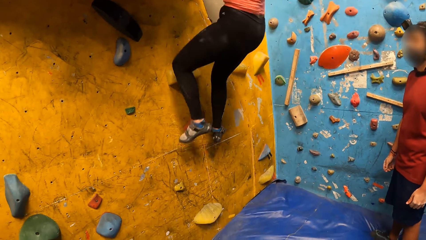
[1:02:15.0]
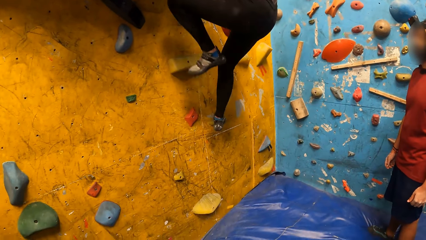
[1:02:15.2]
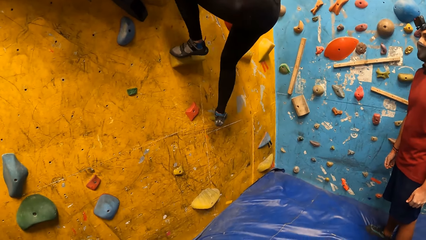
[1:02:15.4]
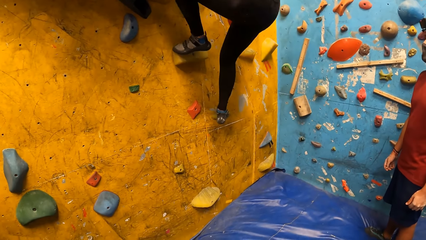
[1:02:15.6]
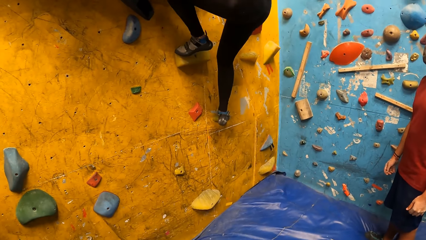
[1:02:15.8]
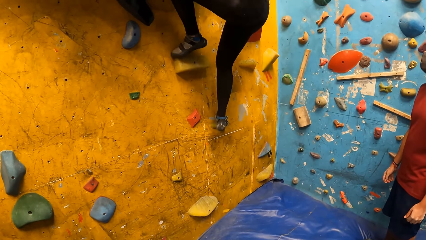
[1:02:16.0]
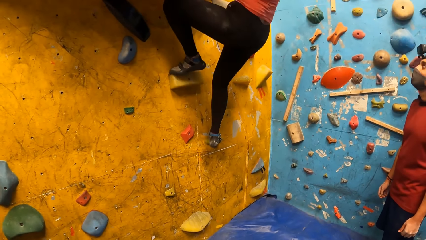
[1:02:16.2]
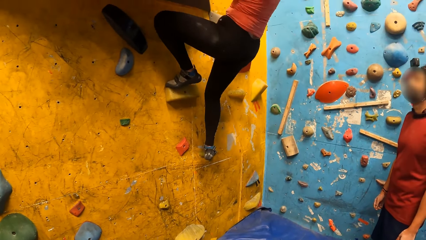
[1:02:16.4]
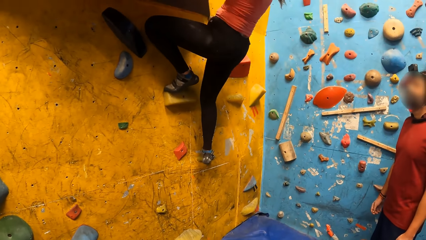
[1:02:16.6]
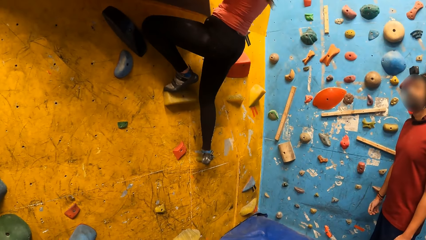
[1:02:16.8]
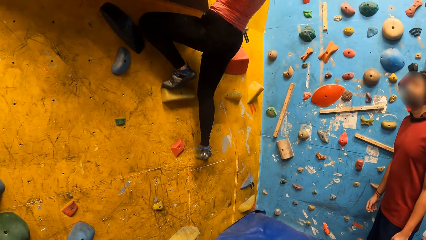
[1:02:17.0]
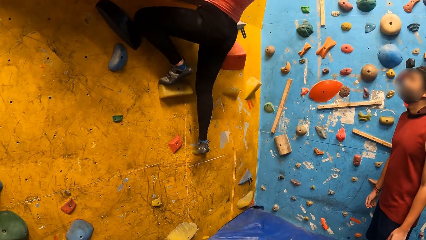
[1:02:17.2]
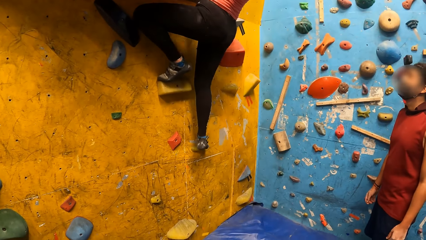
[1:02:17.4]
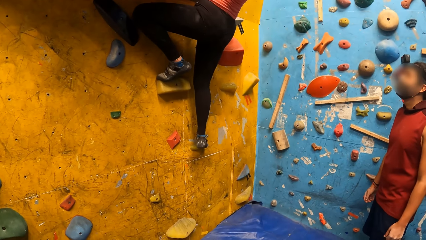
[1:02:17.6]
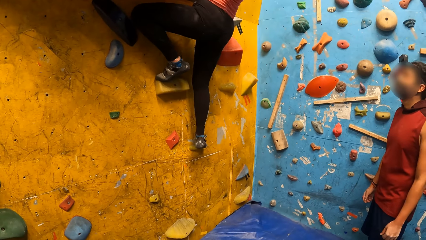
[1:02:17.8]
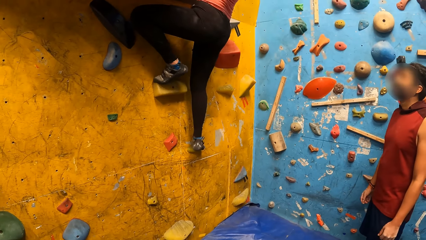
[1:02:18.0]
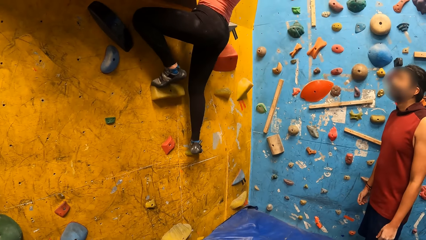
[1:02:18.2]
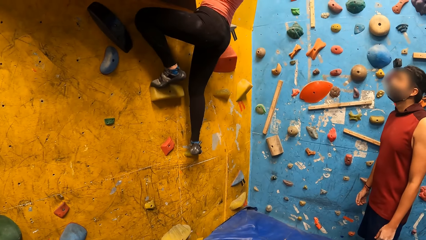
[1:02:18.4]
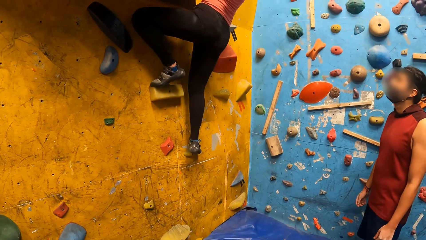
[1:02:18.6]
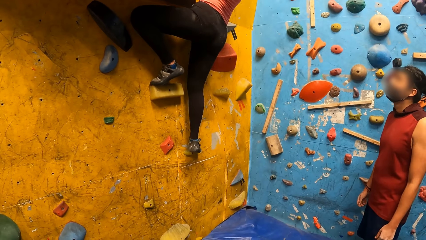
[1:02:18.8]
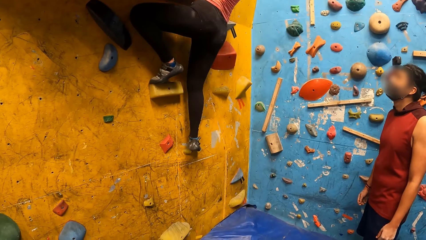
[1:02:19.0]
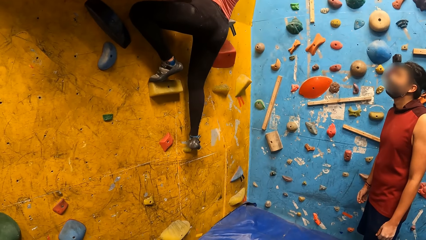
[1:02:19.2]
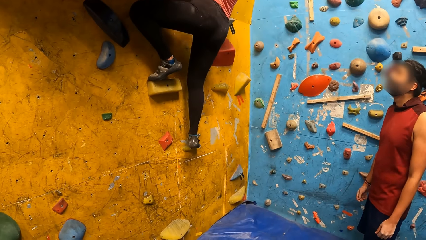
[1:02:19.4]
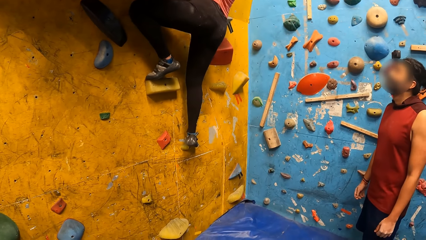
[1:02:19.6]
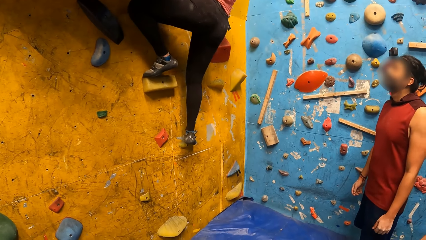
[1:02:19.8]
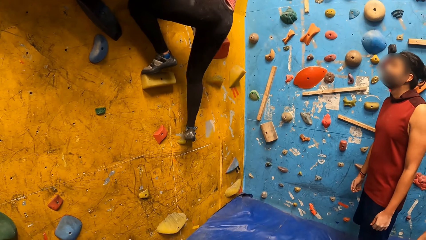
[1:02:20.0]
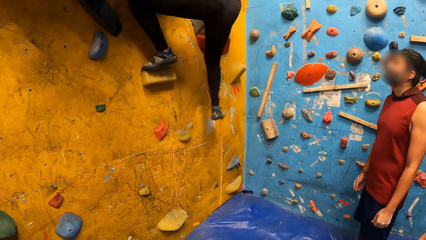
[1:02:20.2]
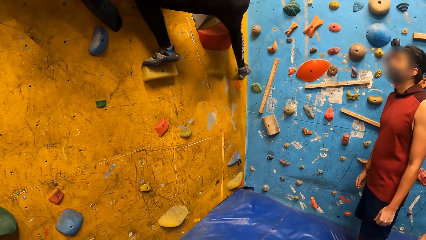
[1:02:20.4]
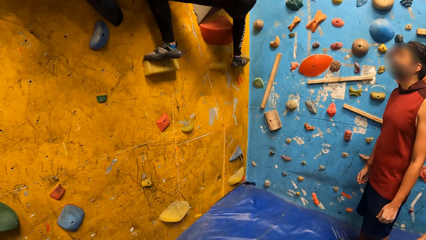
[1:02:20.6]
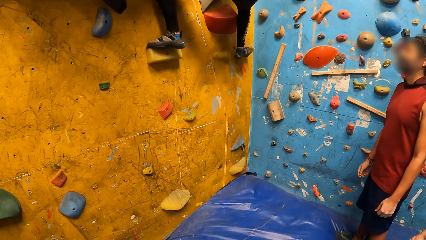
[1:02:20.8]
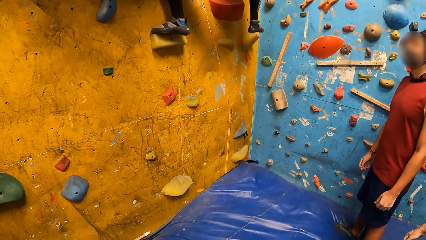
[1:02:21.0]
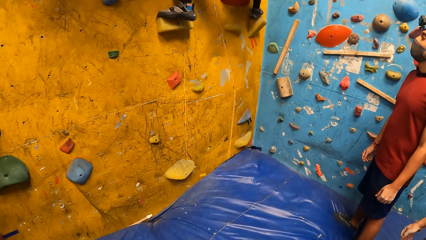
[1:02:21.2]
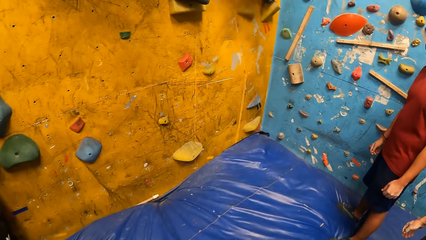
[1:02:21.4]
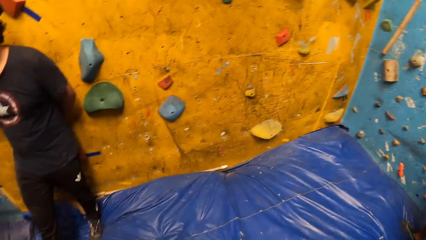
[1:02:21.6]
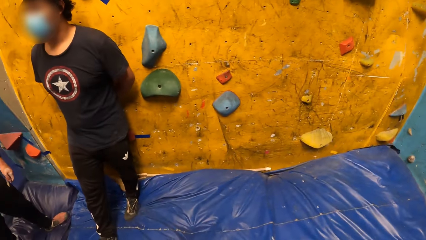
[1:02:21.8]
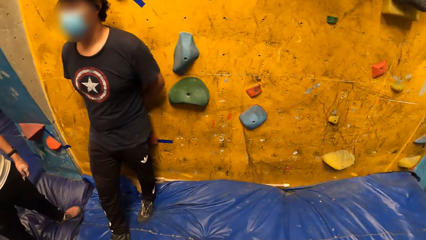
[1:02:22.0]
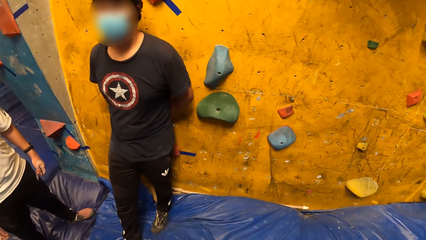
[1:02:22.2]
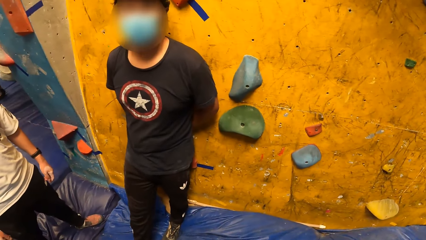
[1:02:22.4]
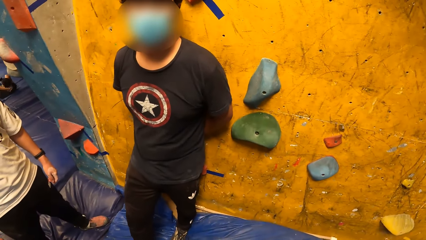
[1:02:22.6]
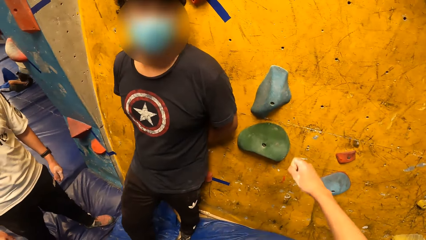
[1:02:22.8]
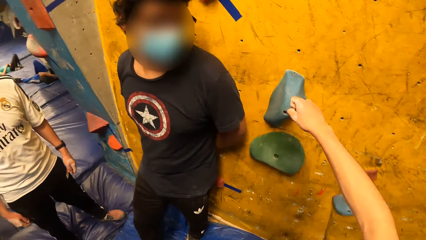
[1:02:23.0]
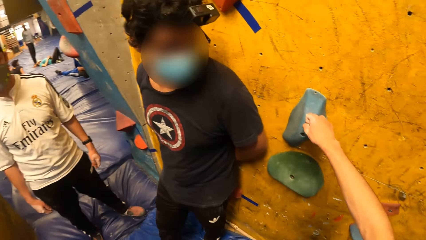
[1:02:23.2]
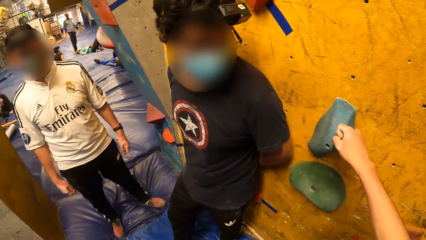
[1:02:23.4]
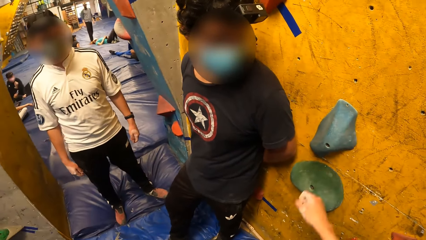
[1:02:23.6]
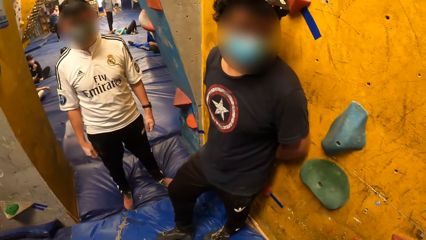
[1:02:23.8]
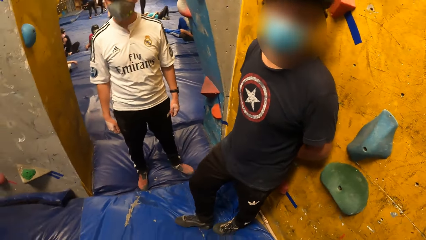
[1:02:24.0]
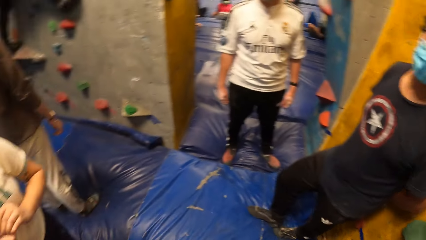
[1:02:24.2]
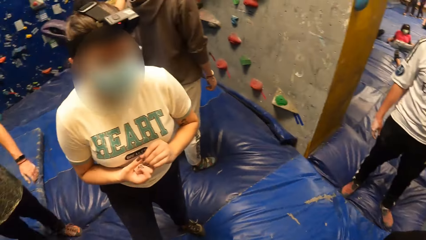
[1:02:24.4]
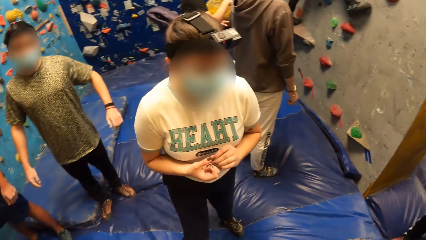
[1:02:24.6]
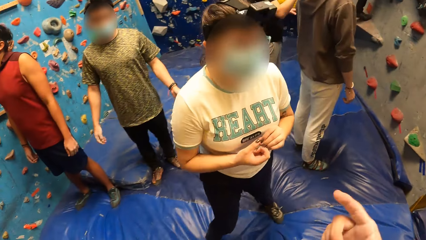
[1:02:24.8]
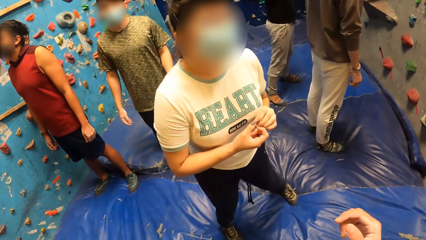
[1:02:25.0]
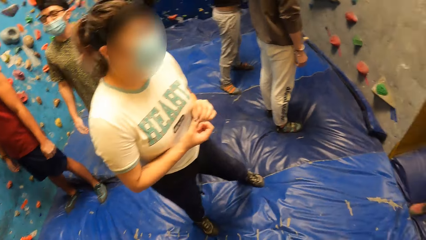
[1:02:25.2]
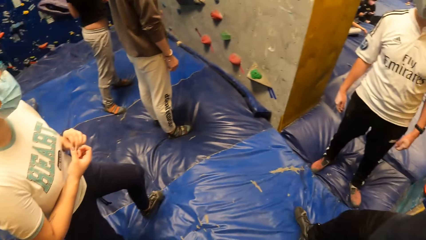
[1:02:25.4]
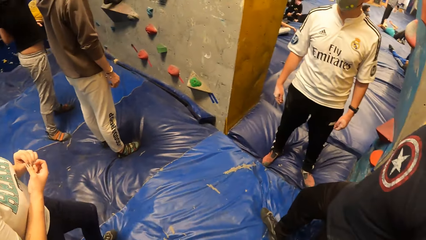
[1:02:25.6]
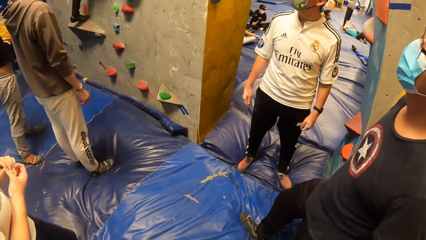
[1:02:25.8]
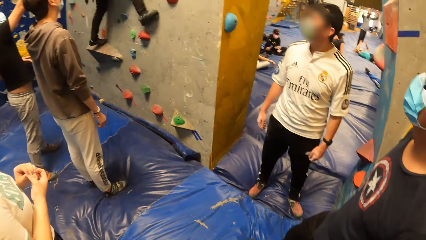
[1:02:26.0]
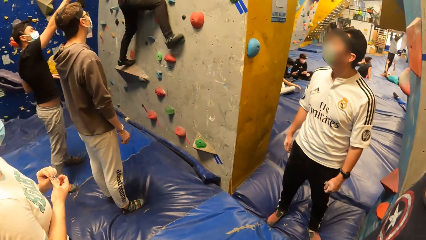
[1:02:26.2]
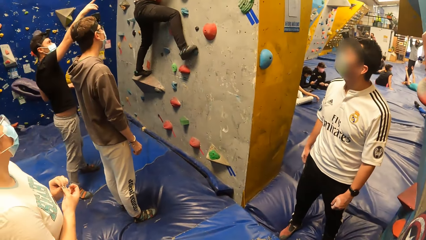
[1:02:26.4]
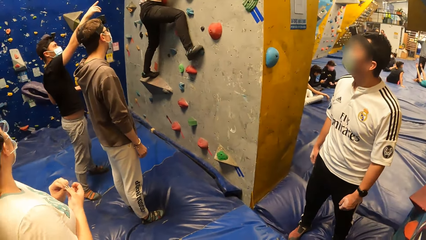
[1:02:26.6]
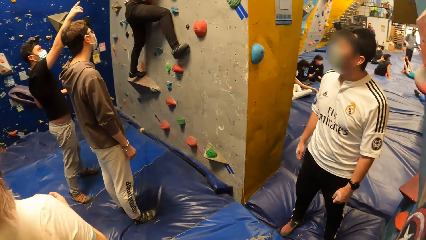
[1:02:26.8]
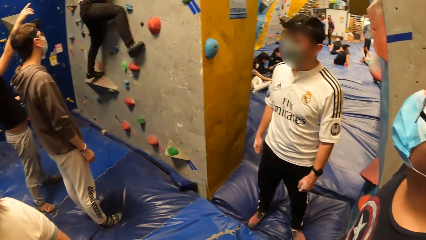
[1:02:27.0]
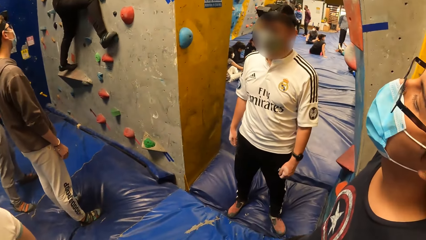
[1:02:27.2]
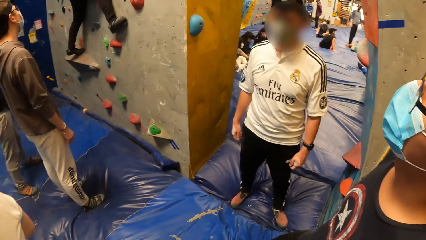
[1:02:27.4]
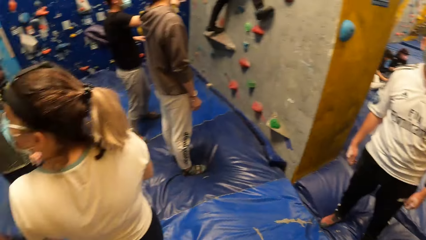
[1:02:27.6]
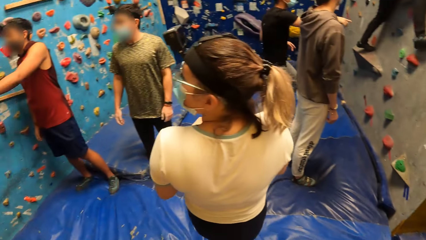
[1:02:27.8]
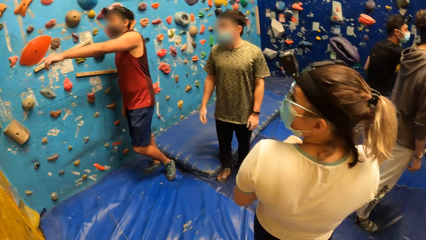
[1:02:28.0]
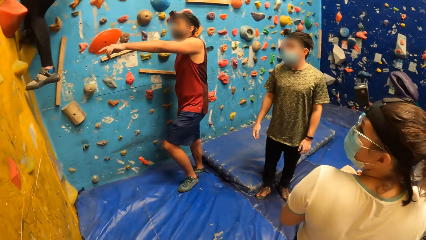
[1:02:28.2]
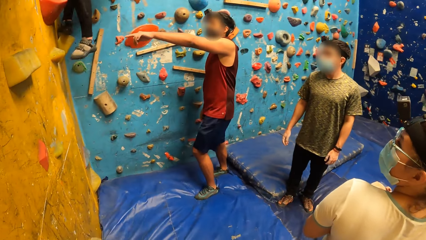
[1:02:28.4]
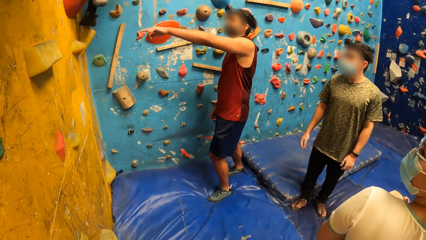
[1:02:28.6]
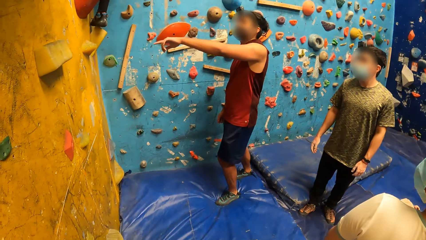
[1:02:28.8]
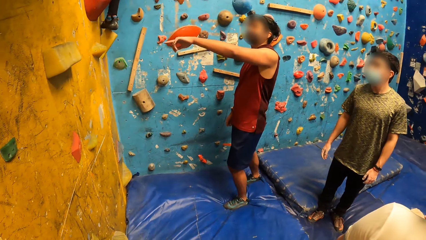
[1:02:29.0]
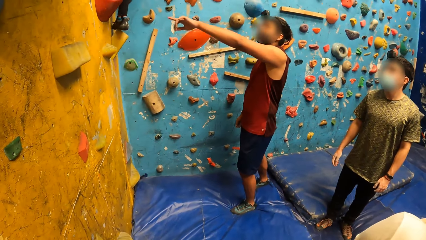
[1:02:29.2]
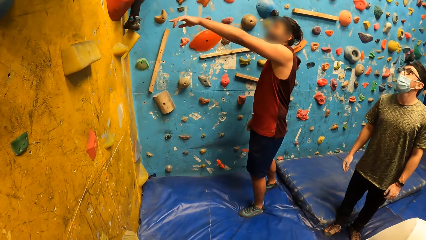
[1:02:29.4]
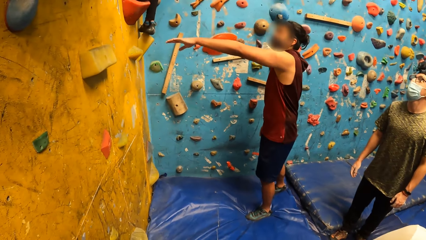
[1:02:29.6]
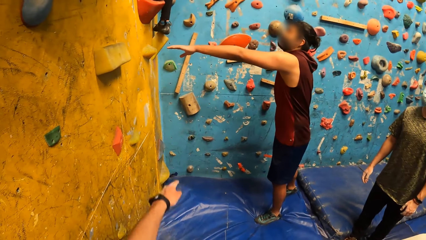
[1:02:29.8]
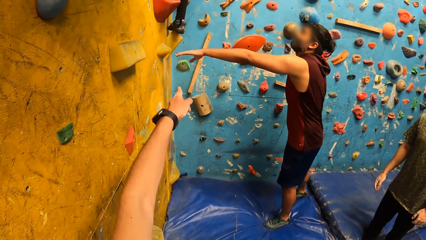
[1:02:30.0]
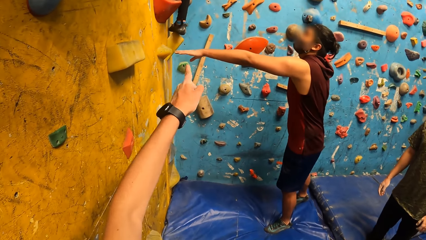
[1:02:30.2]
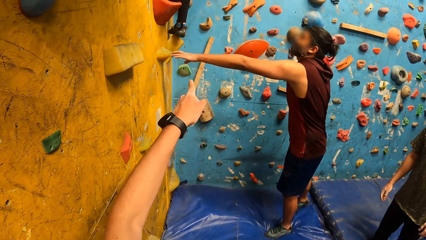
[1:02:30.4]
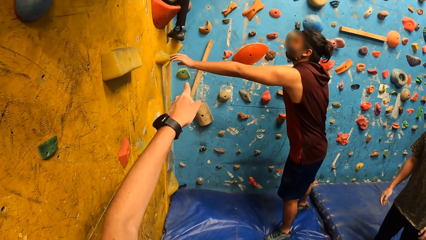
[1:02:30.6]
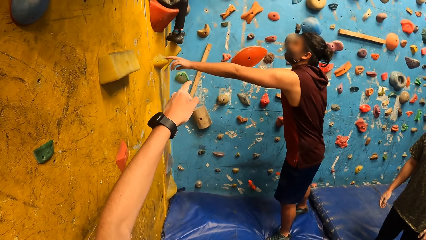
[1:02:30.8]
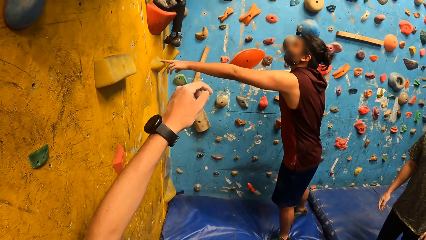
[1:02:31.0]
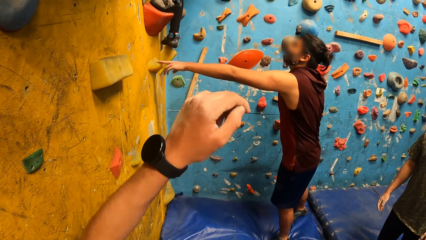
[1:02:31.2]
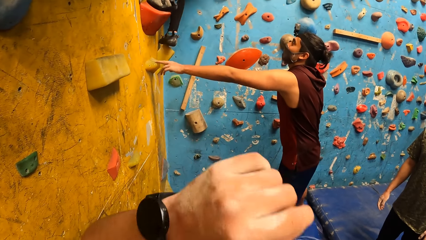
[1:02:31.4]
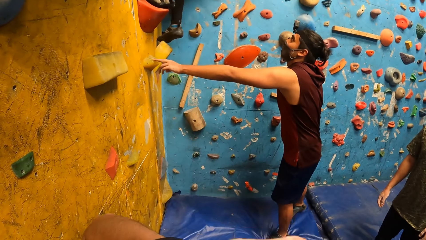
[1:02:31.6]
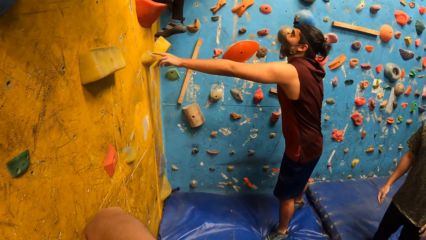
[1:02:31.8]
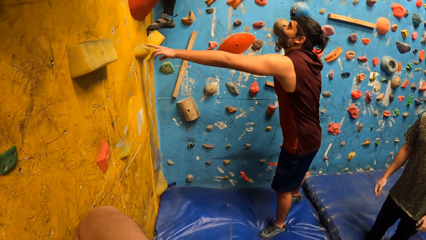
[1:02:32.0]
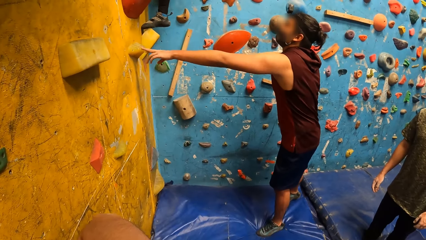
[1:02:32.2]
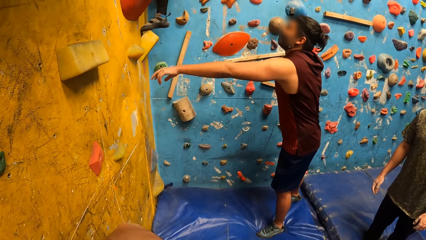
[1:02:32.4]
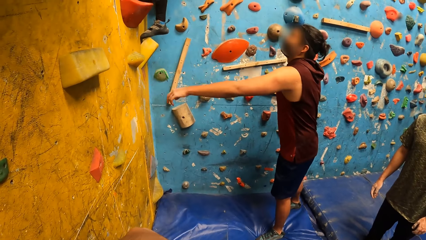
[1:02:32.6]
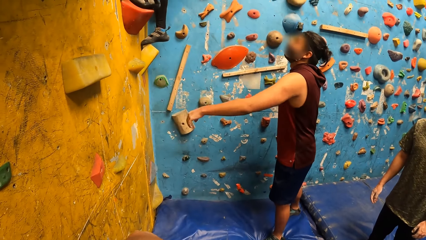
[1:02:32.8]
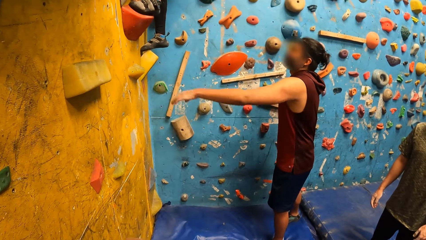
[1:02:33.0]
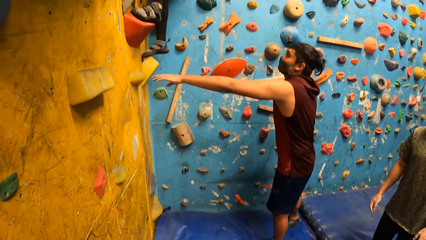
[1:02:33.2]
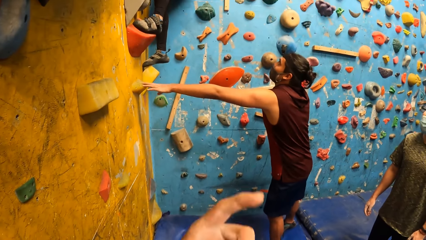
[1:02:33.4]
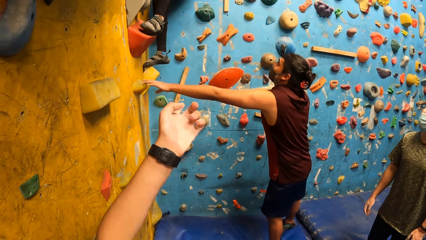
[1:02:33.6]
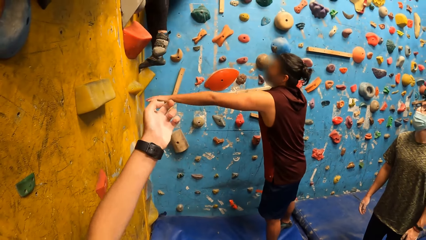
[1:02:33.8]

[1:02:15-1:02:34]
A lady climbs the rock. A man looks at the lady. The camera wearer taps a wall grip with her right hand. Another man dialogues with a third man. The first man and the third man direct the lady.
